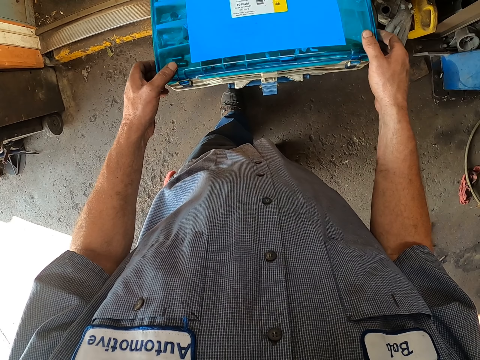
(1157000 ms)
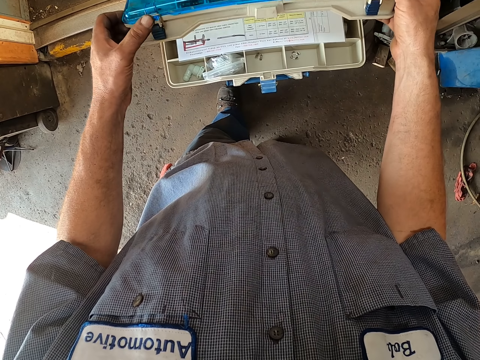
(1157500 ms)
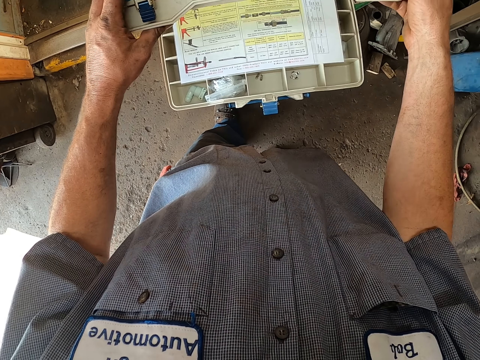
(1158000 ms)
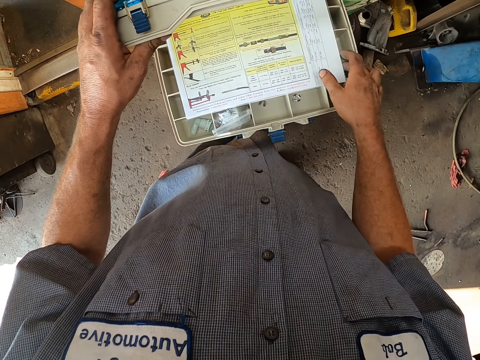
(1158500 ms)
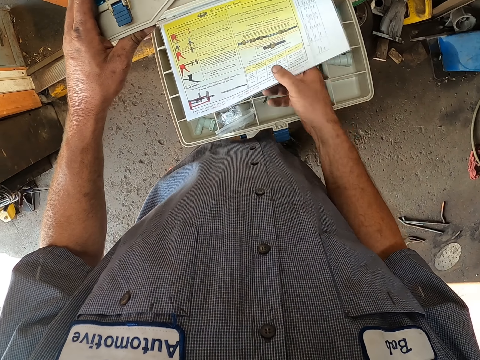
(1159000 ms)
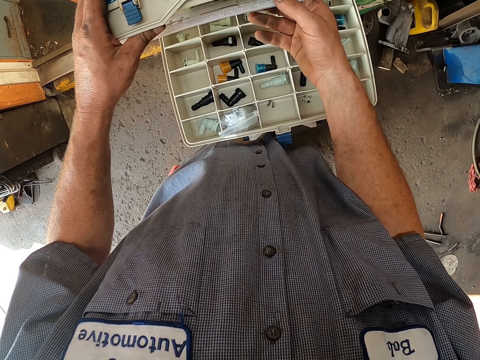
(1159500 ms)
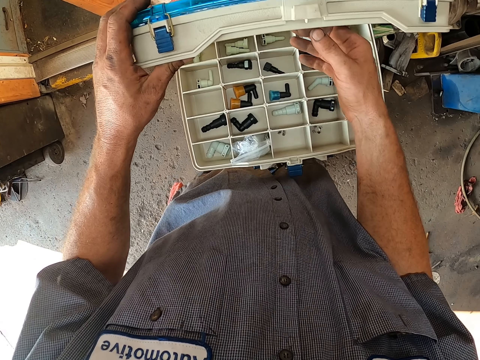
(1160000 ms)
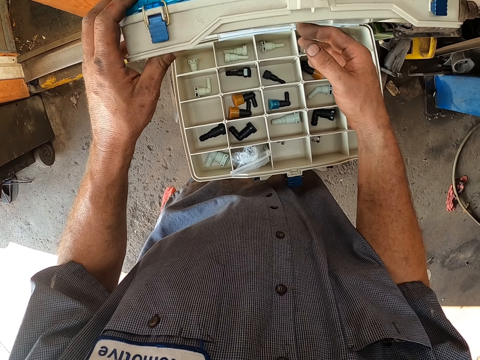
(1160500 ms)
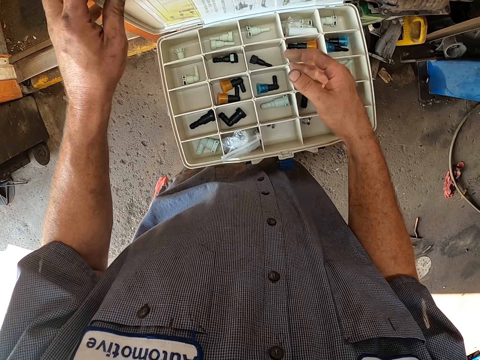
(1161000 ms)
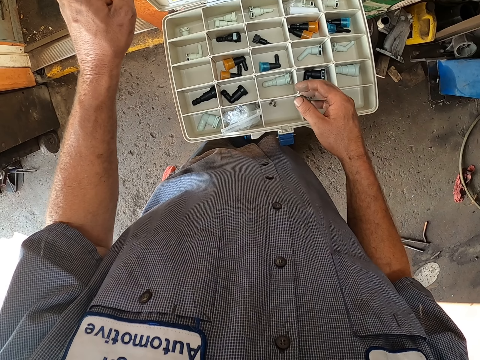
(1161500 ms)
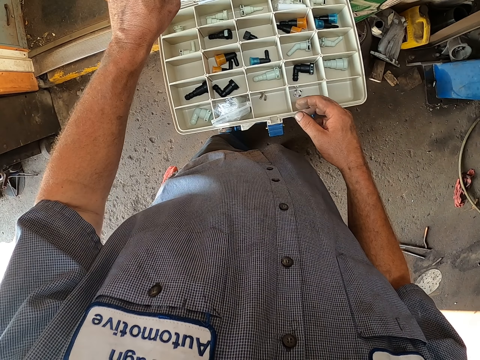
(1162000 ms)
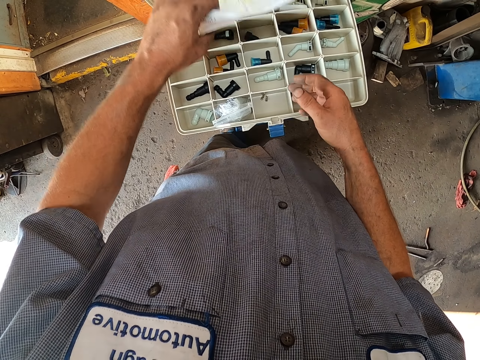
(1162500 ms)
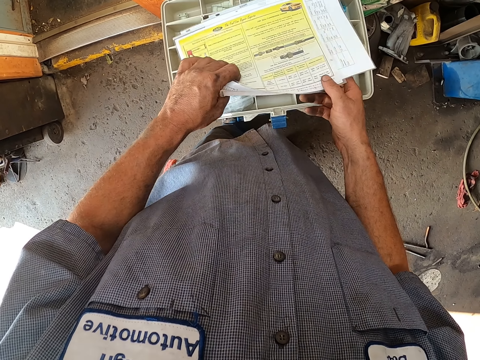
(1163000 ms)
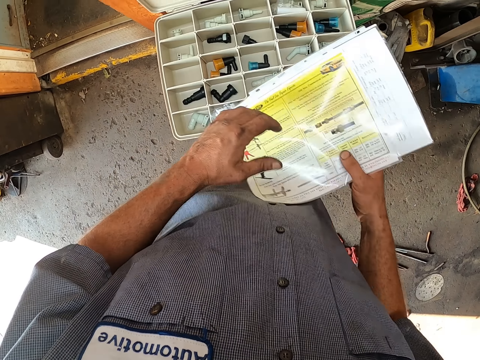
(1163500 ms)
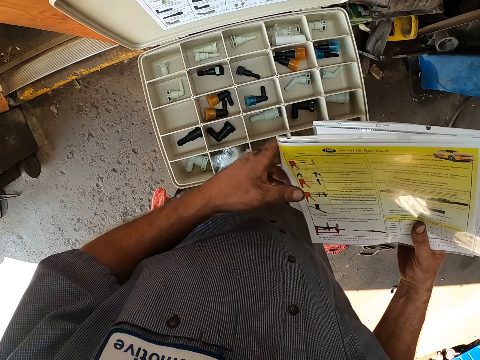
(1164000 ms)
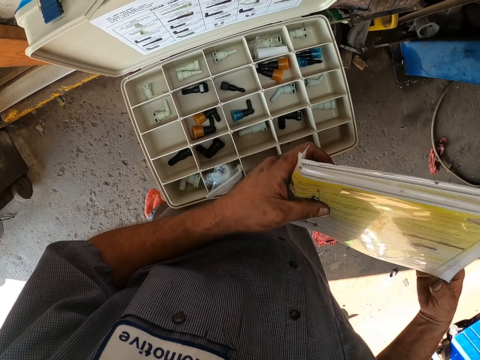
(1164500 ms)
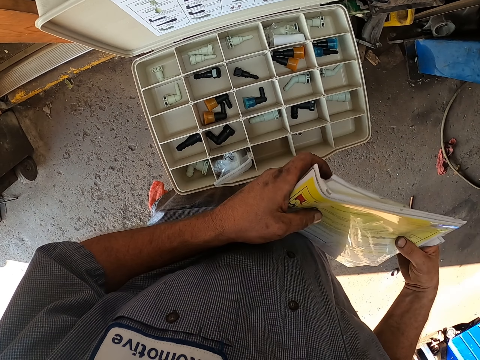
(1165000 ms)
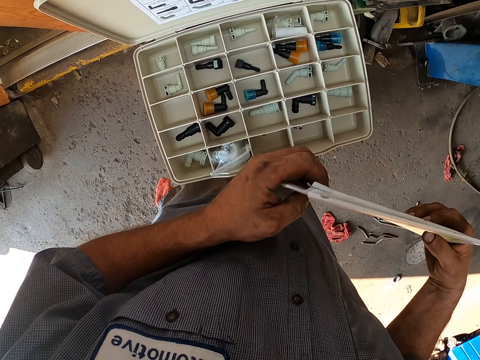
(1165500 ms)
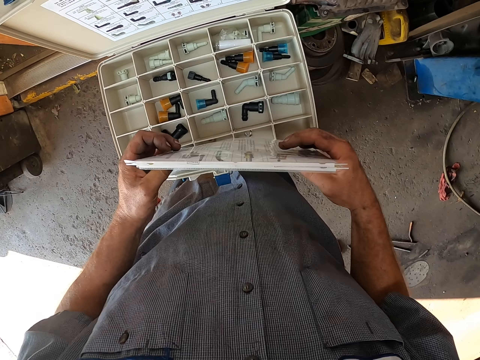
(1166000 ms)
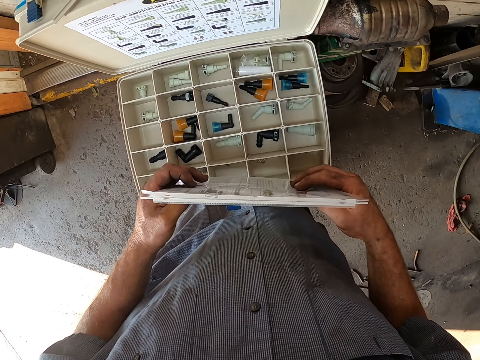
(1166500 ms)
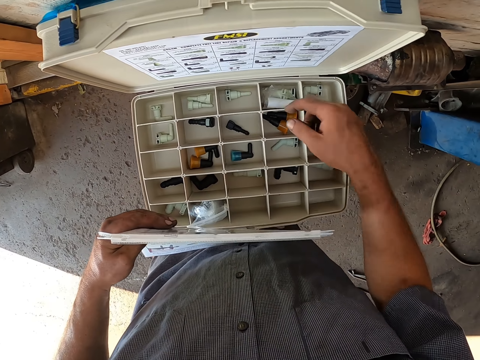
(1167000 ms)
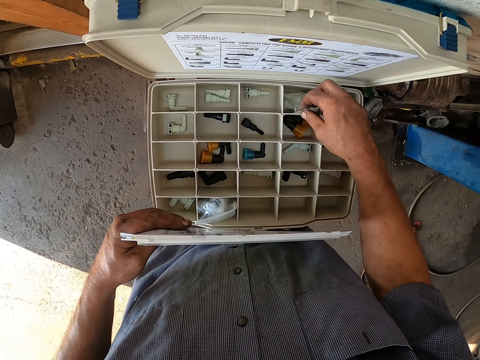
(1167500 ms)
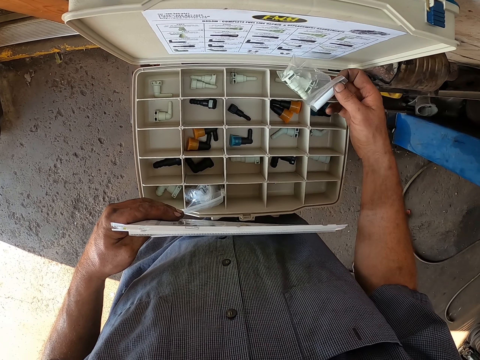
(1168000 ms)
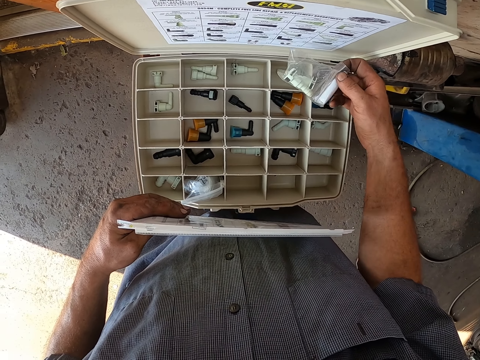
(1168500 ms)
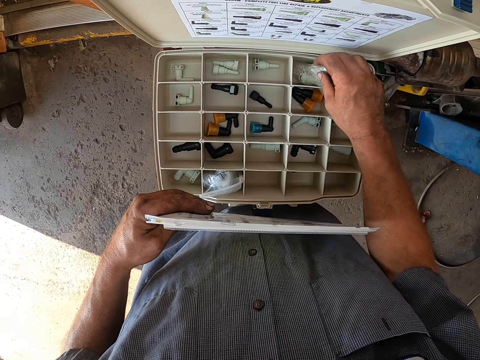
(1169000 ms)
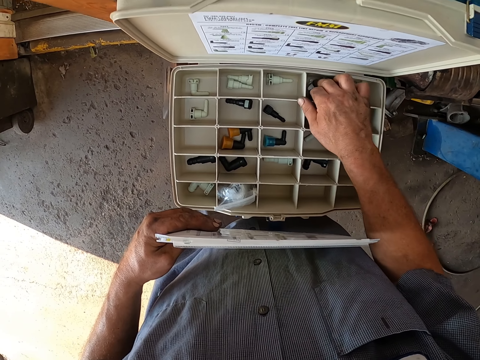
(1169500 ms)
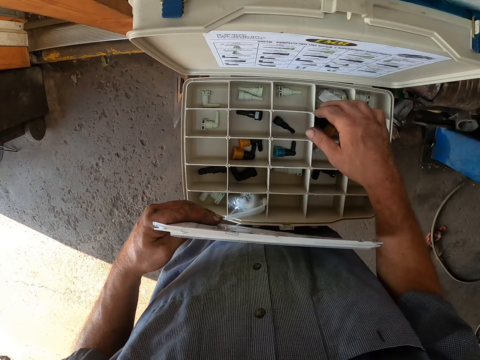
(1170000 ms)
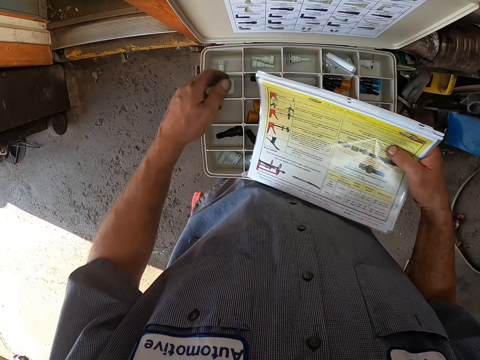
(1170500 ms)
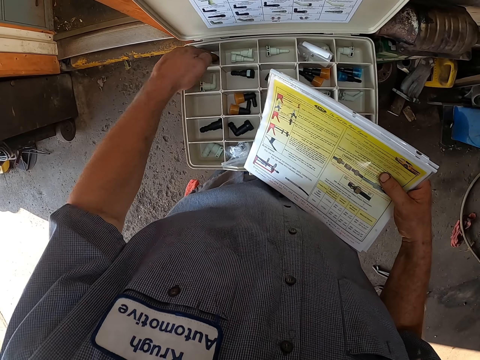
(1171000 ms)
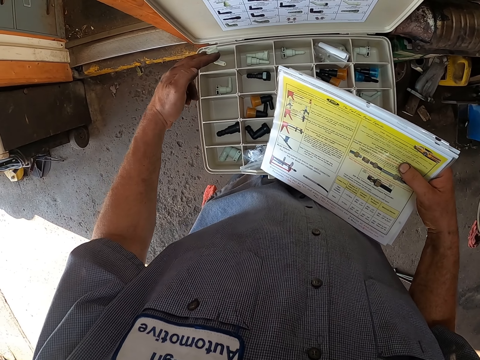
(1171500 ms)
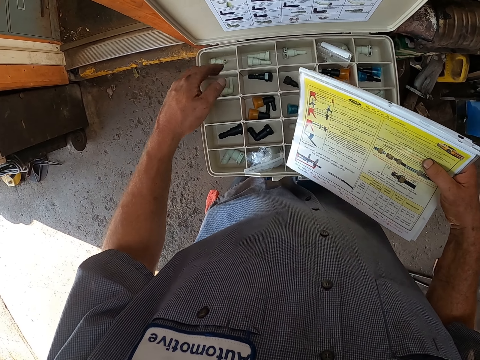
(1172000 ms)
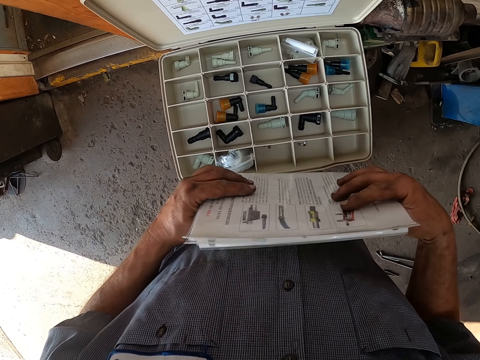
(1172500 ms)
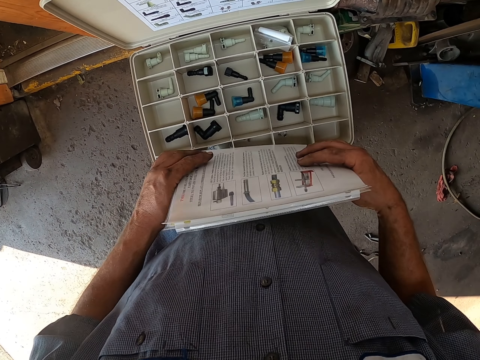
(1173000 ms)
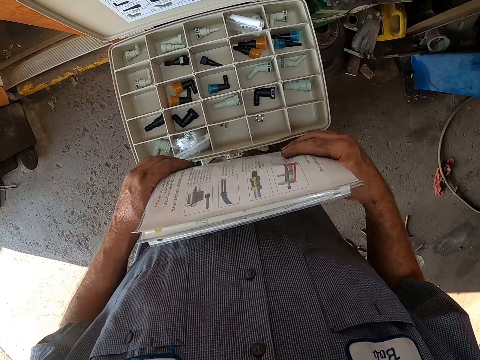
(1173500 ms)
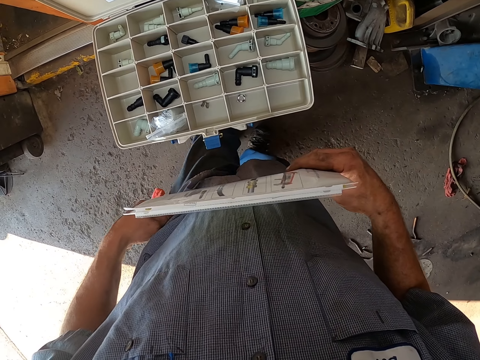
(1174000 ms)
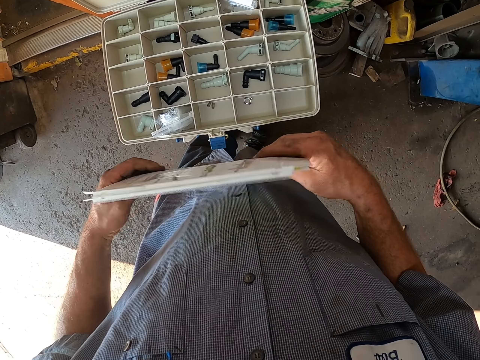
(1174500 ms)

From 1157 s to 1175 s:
The camera wearer opens the toolbox. They lift a manual. They move the upper part of the toolbox. They lower the manual and hold the manual with the other hand. They pick up the papers. They hold the manual. They align the manual. They pick up a car spare part. They drop the car spare part. They pick up something. They exchange the manual to the other hand. They pick up the car spare part. They drop the car spare part in the toolbox. They hold the manual. They align the manual.

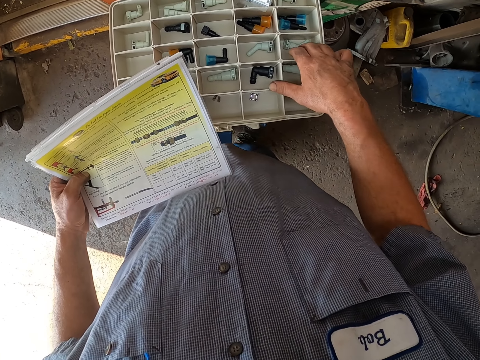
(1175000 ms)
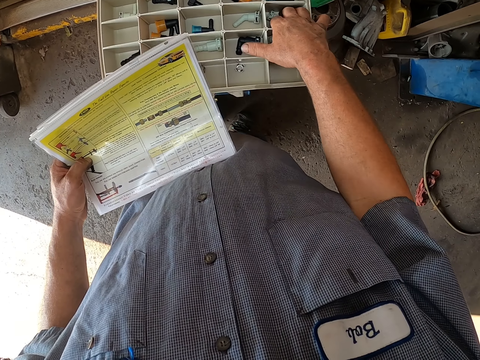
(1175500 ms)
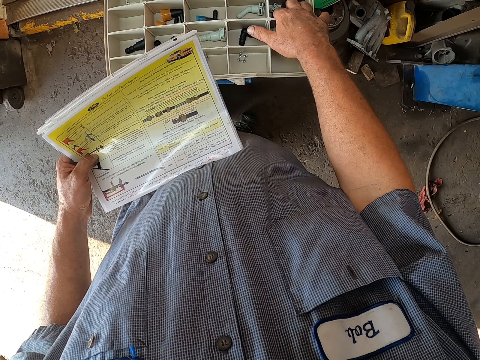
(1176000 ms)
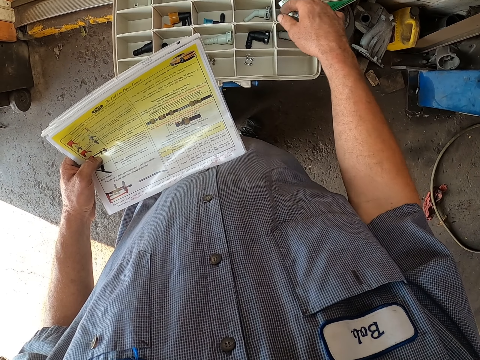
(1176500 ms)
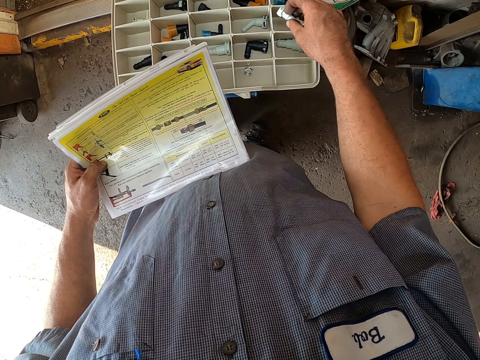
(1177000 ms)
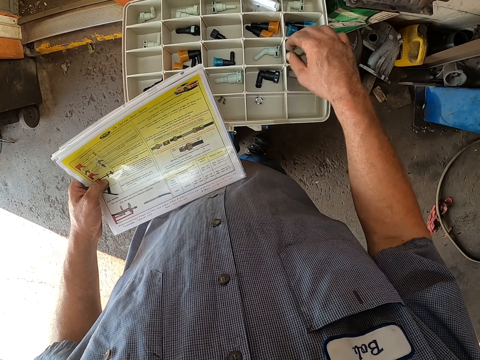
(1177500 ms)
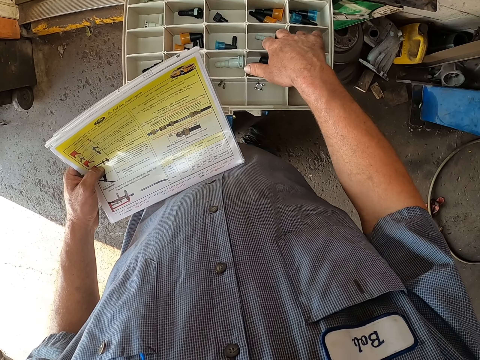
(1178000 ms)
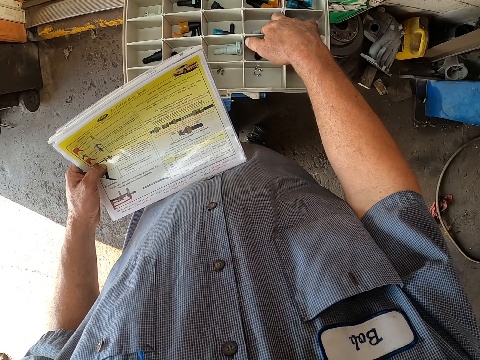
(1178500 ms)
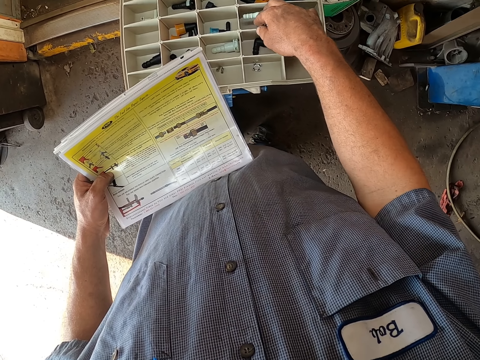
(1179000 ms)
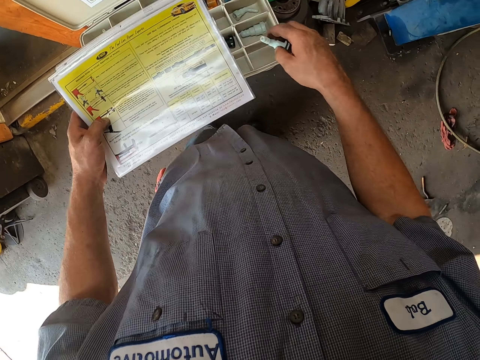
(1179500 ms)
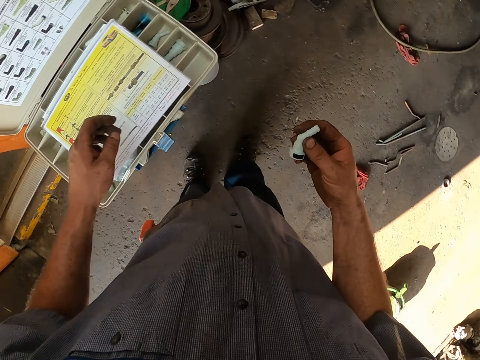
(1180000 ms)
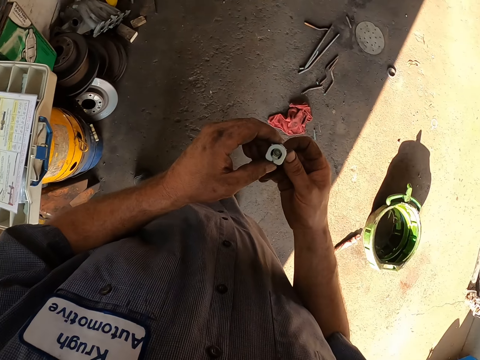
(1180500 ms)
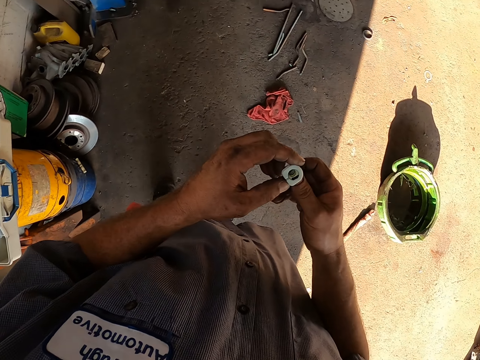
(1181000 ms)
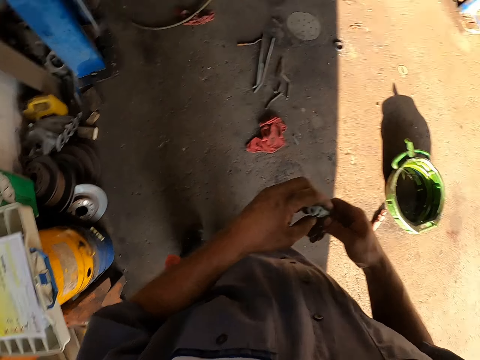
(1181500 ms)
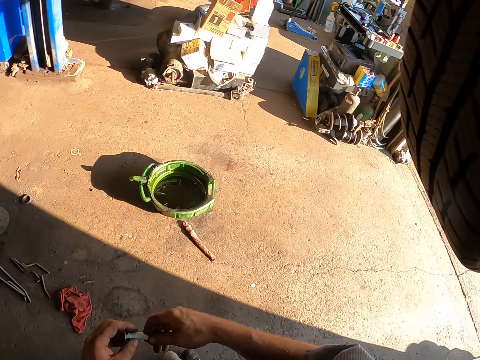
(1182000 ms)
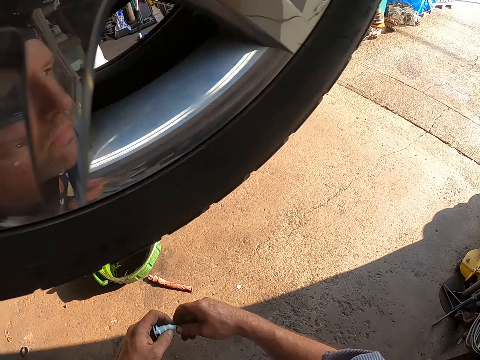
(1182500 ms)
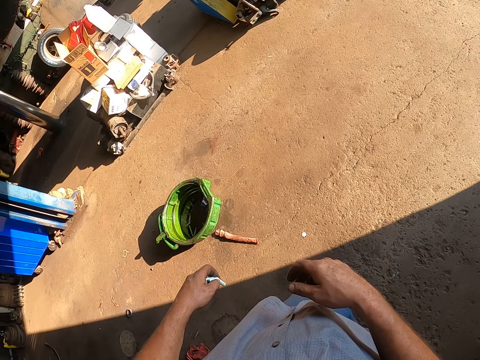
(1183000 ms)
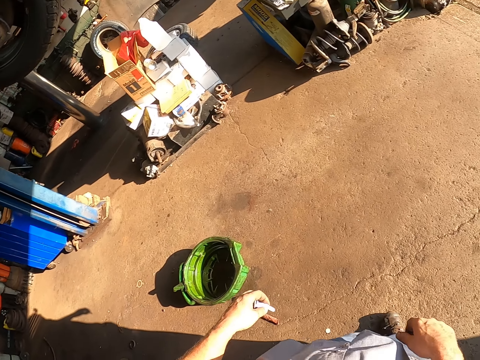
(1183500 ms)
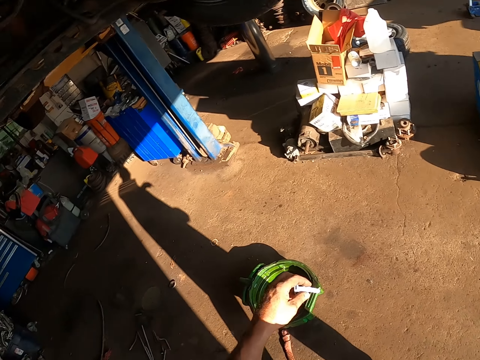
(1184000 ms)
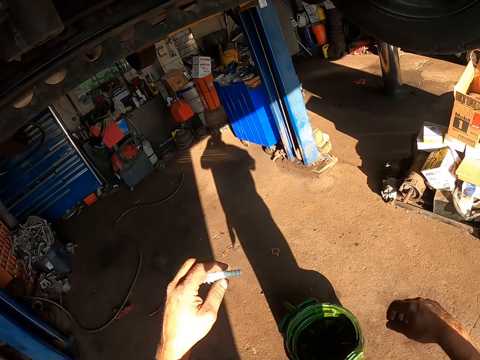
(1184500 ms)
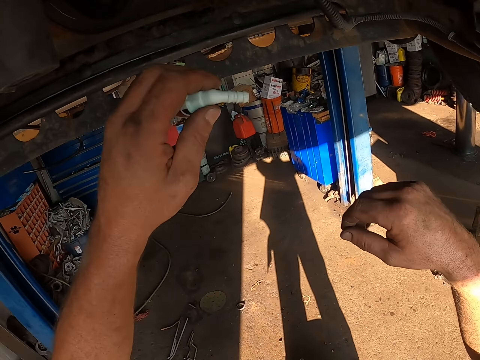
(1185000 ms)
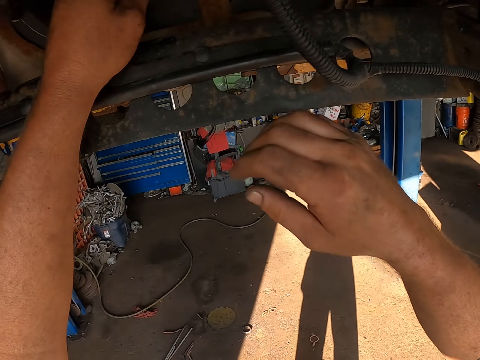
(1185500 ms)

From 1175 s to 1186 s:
The camera wearer picks up a car spare part. They drop the car spare part. They pick up the car spare part. They drop the manual on the toolbox. They hold the car spare part. They walk around.
